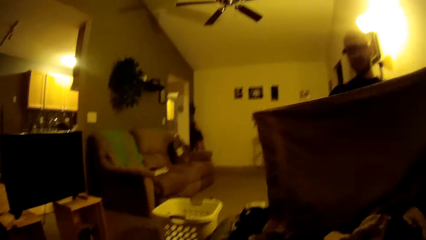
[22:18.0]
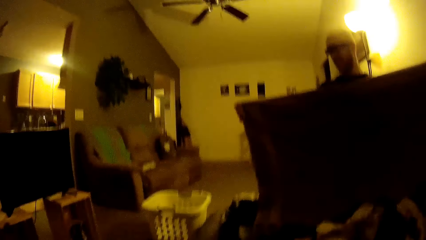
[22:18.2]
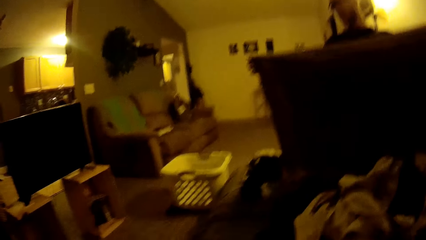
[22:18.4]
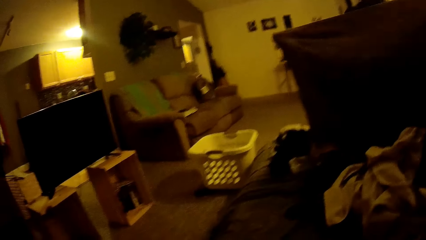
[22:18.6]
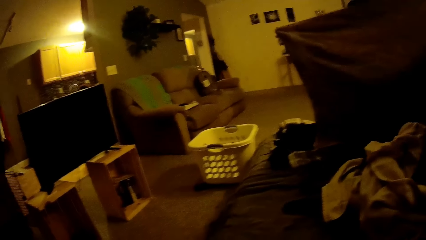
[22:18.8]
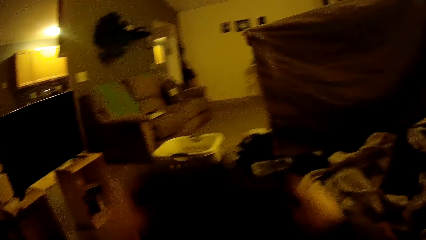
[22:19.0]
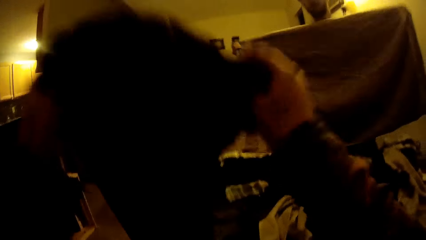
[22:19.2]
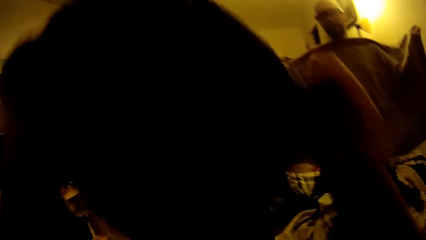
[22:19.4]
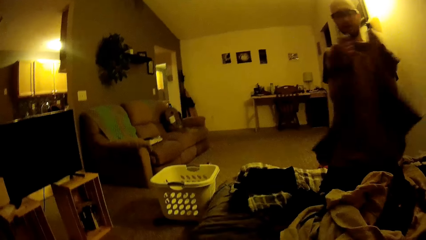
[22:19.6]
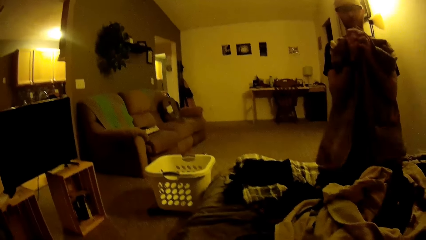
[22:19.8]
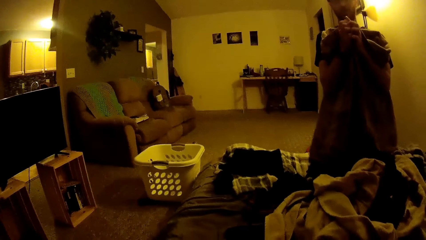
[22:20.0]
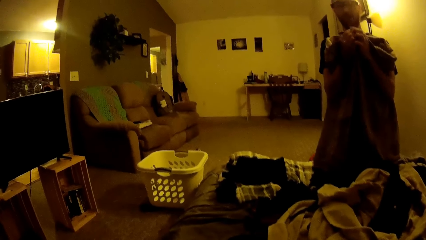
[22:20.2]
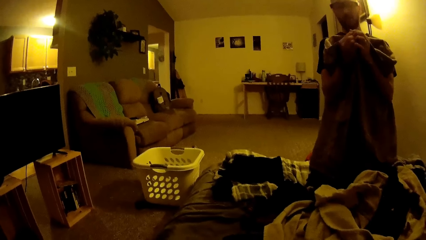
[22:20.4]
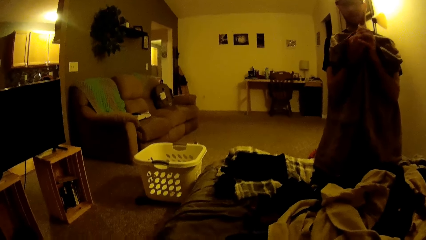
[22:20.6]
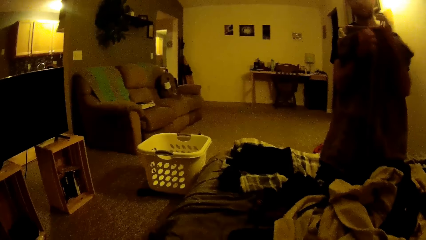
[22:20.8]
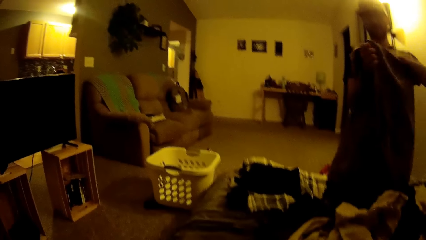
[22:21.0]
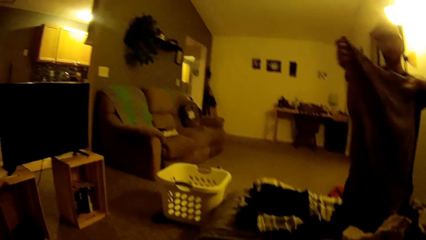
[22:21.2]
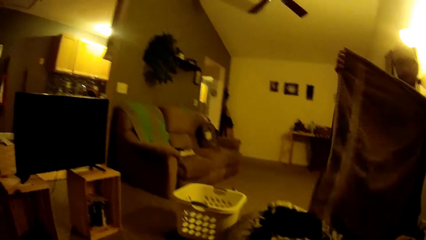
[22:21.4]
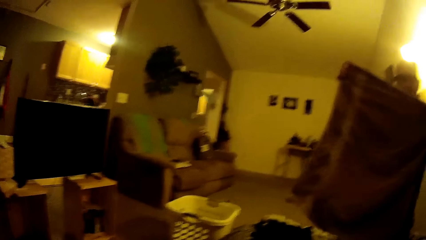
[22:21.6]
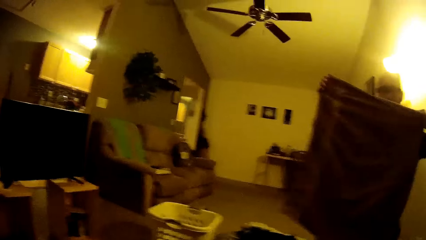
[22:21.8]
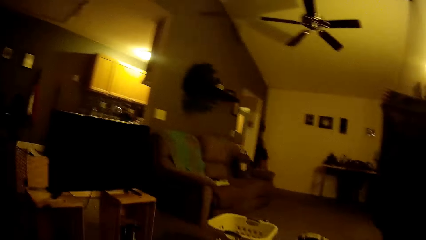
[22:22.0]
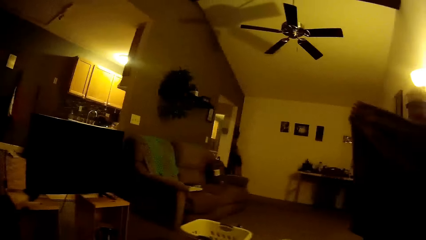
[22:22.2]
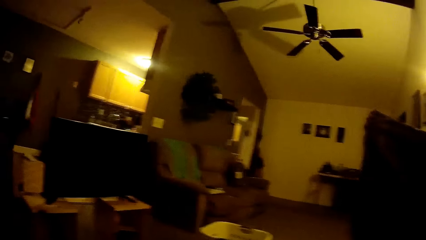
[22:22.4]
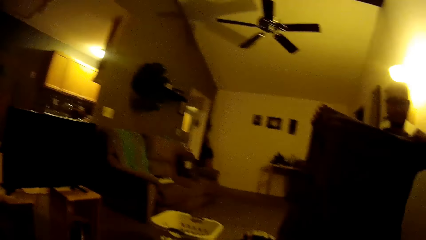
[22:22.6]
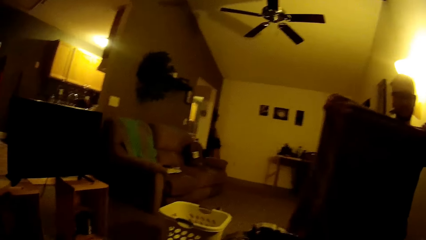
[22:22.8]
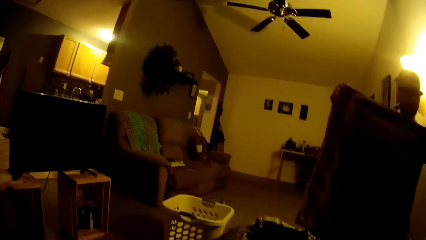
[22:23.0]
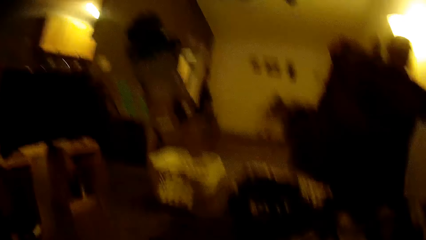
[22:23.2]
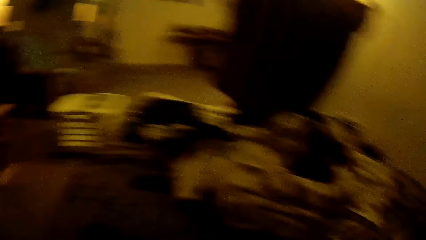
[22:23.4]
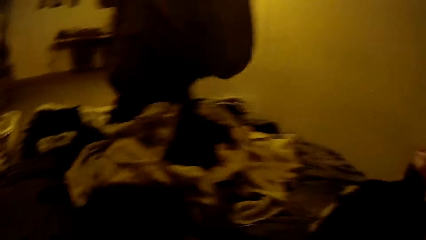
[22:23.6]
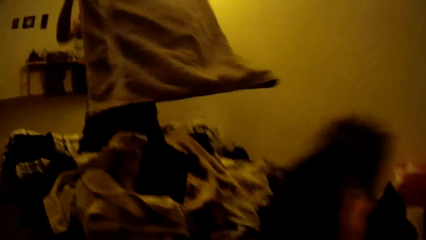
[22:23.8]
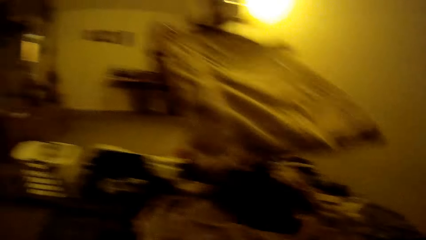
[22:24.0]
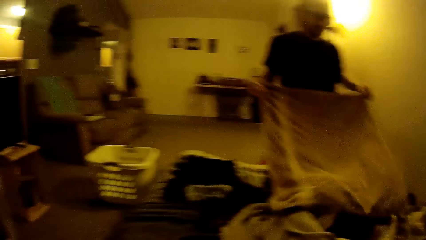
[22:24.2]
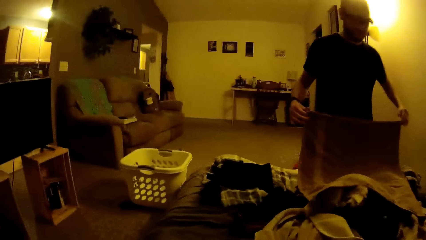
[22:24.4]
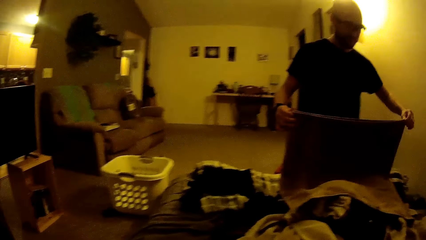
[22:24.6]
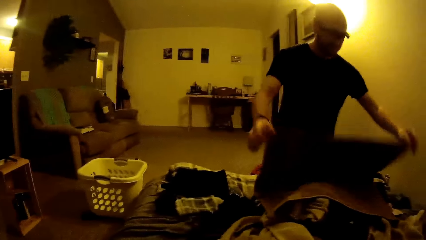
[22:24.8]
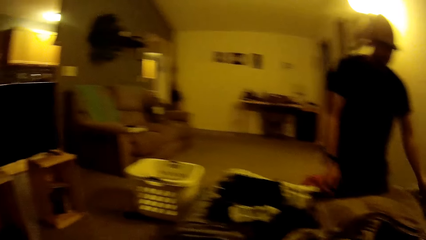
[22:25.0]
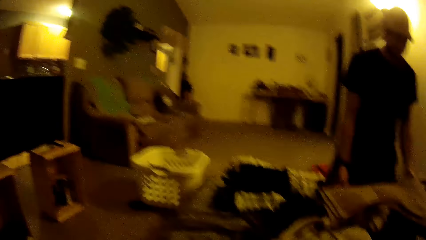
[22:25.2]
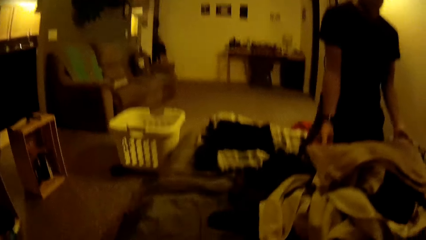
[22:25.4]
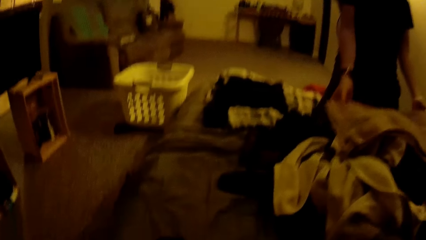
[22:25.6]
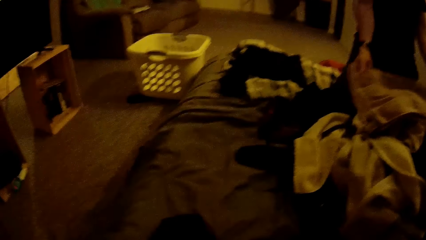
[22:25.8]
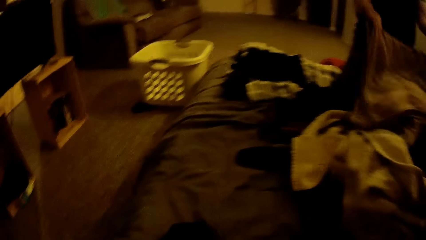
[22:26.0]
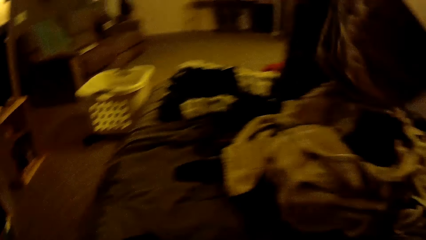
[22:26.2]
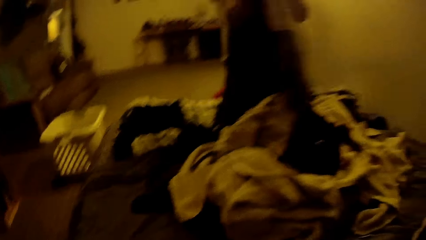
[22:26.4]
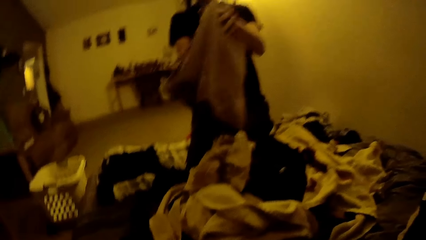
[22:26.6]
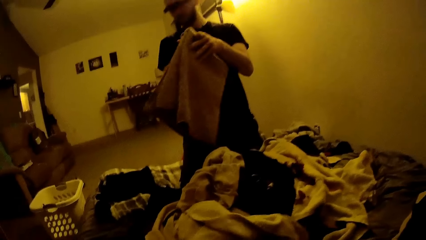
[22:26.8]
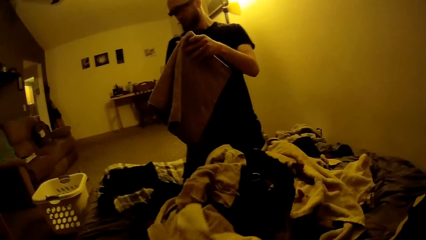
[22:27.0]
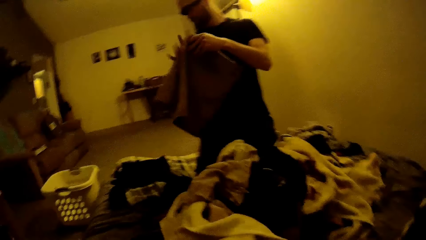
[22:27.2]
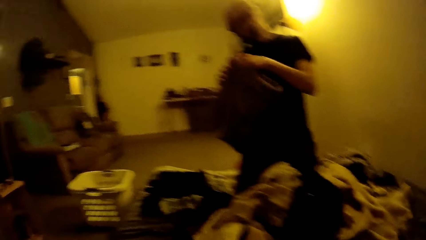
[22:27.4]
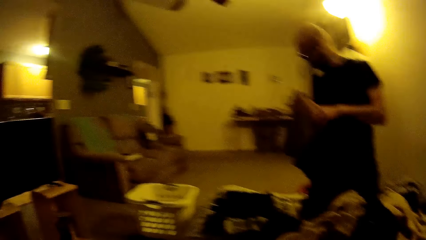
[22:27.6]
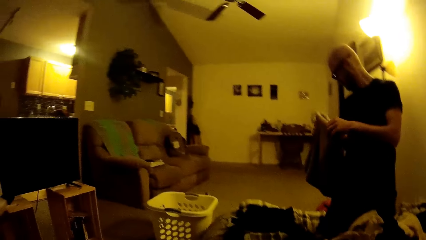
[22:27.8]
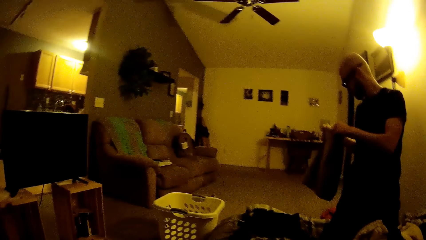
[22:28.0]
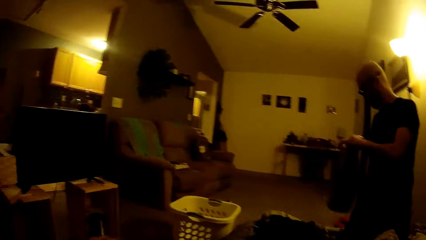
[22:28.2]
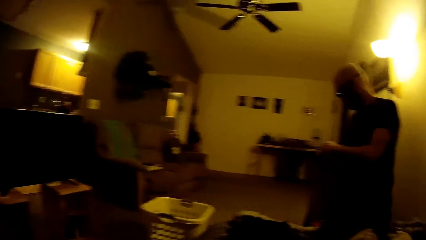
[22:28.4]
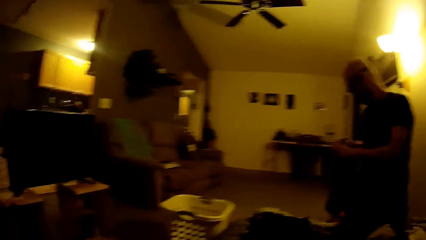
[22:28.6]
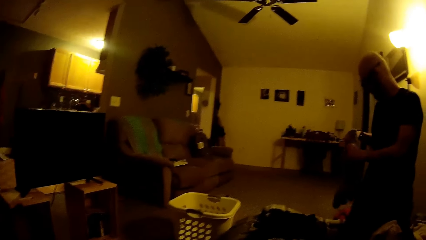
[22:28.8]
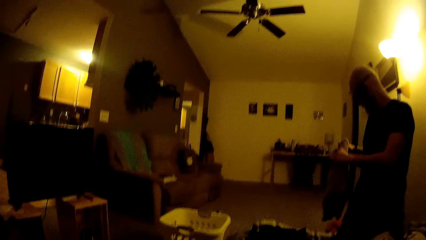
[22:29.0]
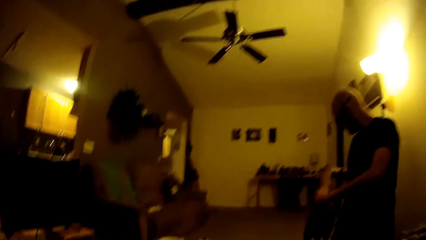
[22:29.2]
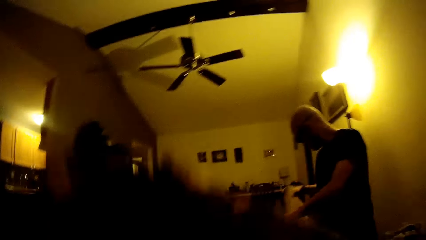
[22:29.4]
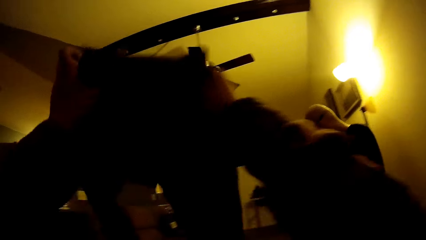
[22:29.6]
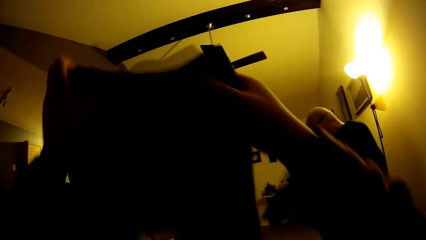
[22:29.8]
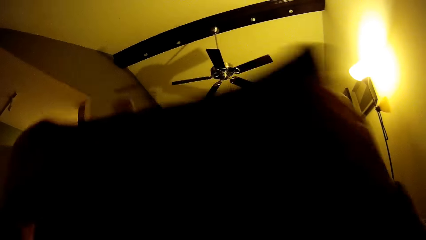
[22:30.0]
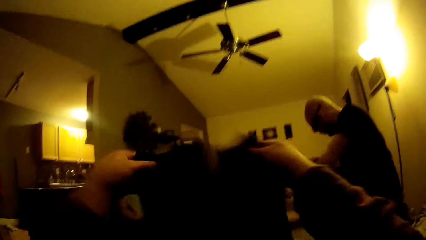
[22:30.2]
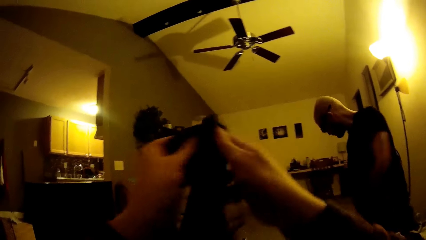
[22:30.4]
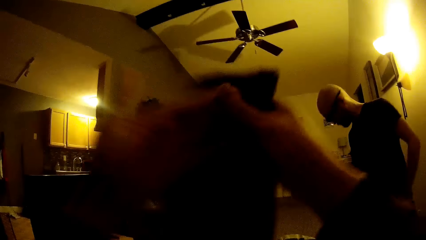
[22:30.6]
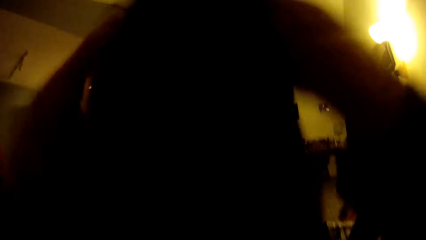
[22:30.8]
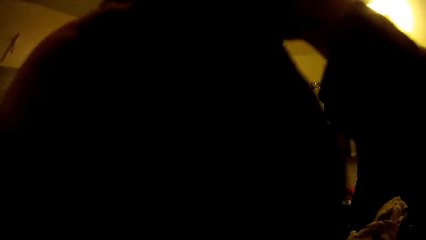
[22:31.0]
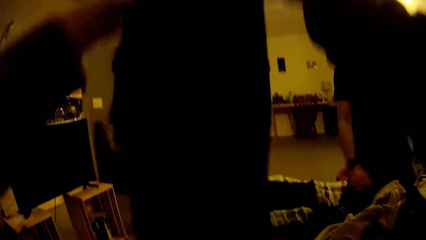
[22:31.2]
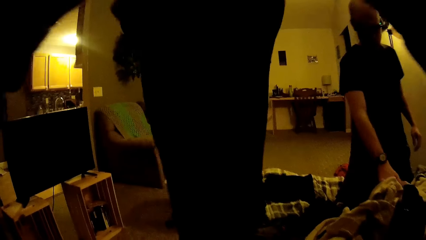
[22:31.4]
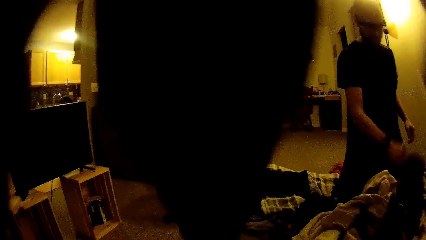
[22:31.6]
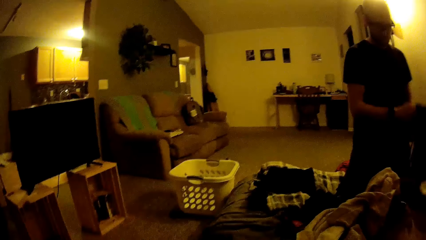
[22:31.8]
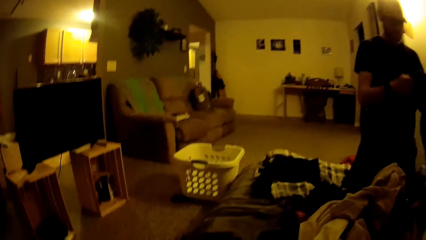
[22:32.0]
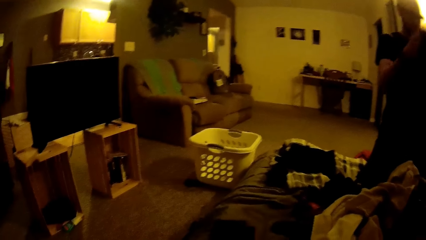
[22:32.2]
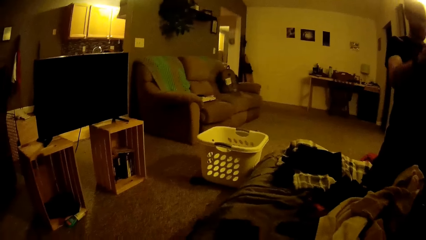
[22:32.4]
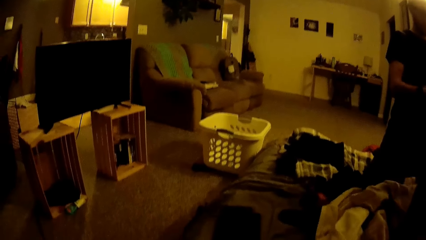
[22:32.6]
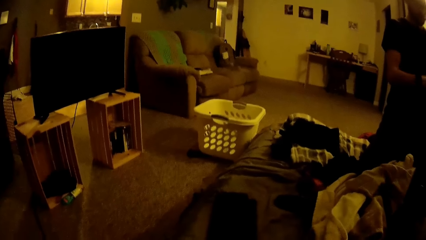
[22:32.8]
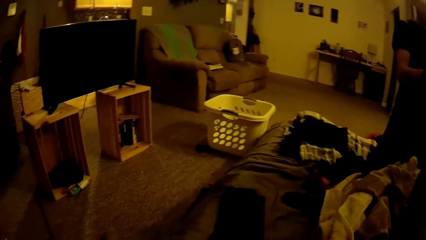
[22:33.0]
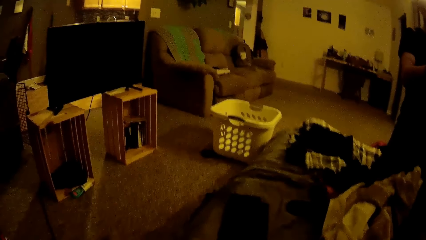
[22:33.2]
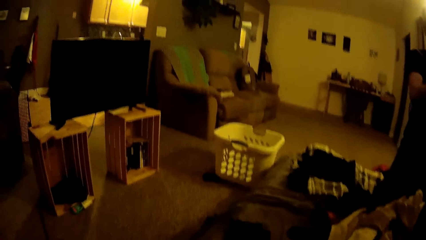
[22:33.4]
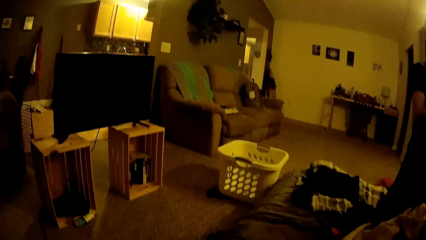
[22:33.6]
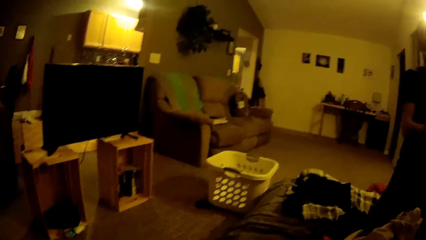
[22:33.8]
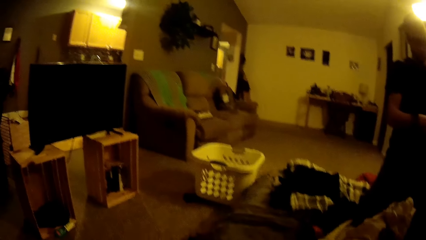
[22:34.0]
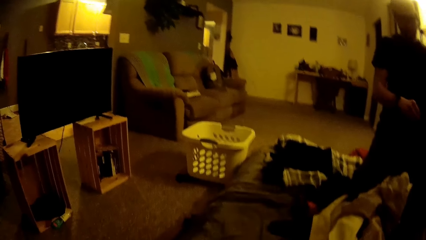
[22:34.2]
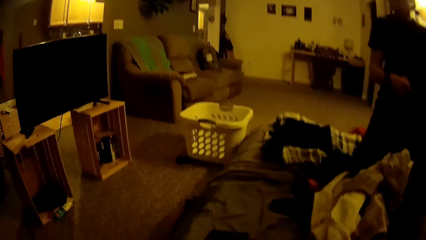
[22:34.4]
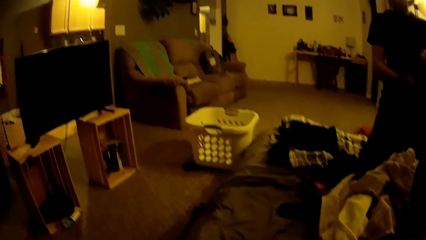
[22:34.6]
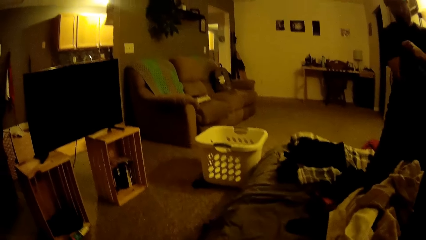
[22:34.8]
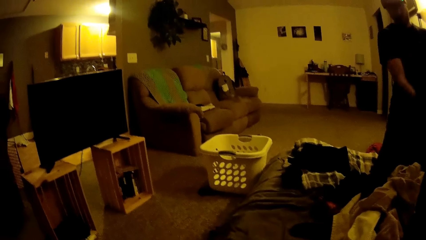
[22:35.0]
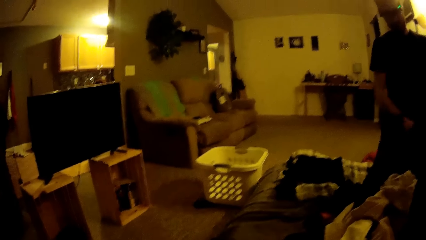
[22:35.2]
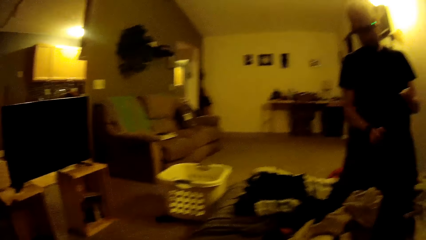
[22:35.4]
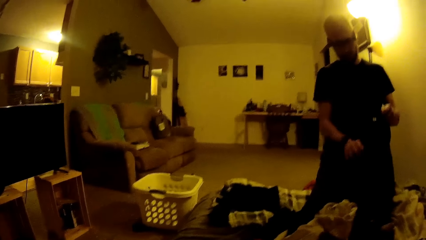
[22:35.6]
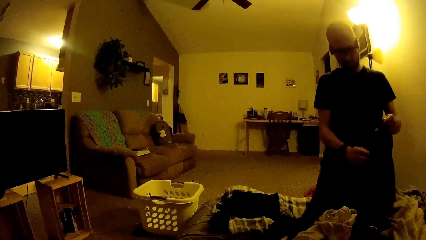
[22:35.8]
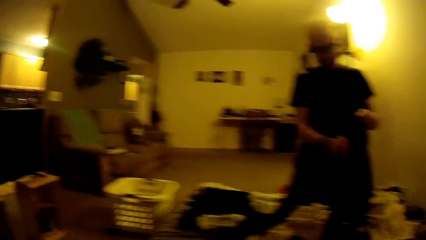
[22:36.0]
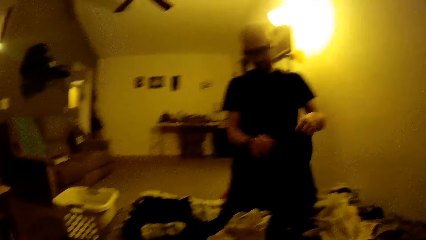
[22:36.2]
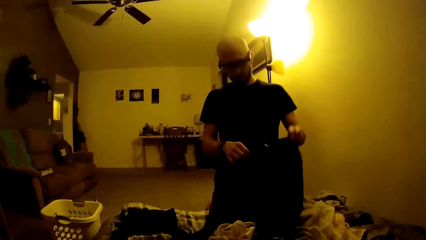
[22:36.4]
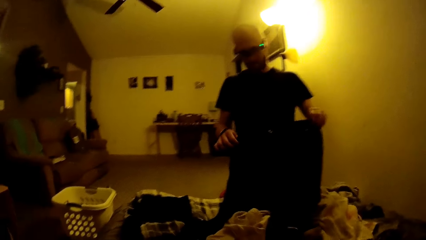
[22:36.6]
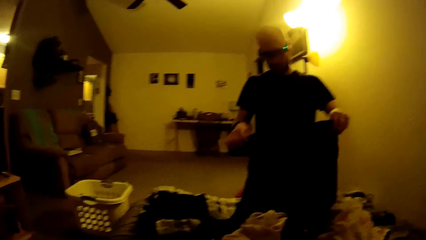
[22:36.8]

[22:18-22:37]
A man folds the towel. The camera wearer folds the cloth. They interact with the man. They place the cloth on the bed. The man folds the towel. The camera wearer folds the trouser. They hold a cloth with both hands. The man picks a cloth or trouser from the bed with his right hand and folds the trouser.
